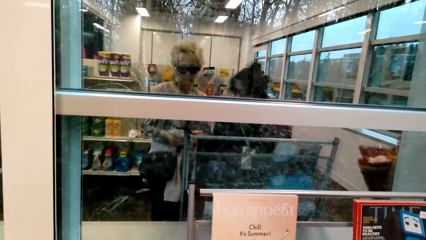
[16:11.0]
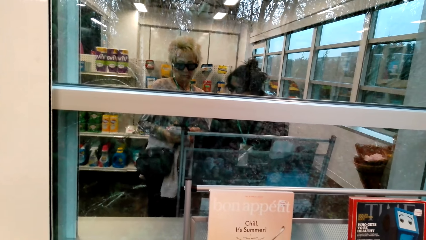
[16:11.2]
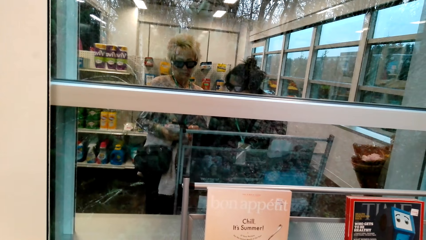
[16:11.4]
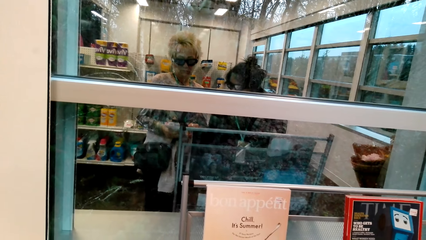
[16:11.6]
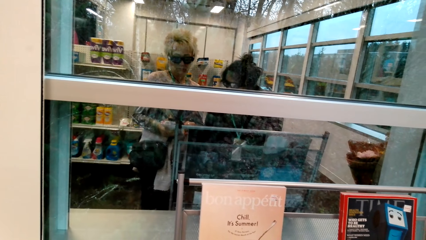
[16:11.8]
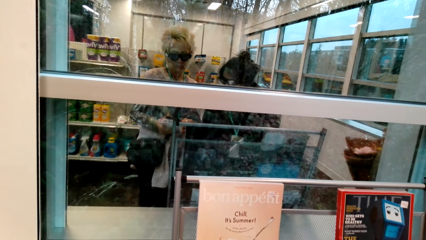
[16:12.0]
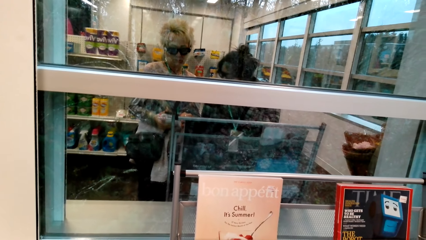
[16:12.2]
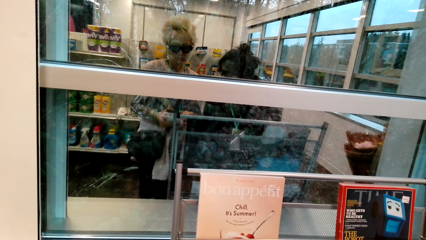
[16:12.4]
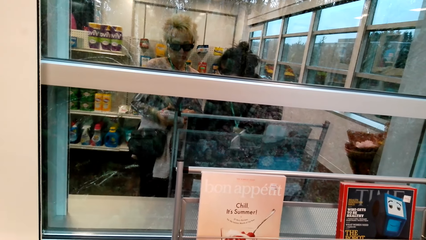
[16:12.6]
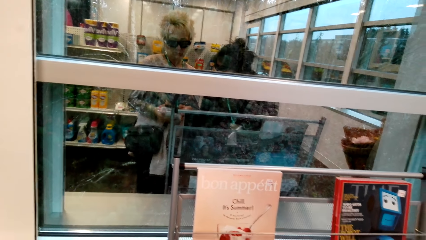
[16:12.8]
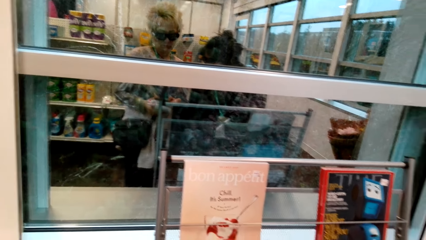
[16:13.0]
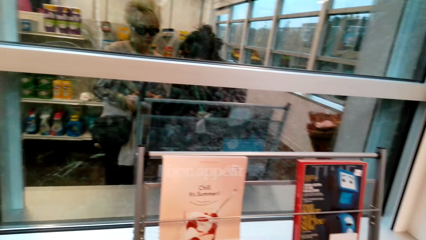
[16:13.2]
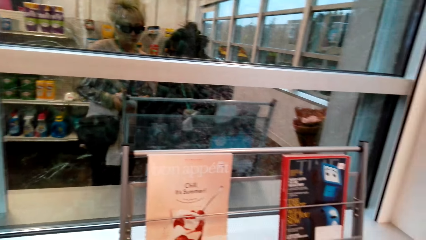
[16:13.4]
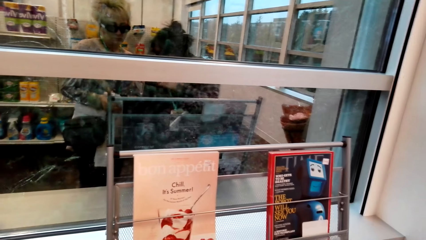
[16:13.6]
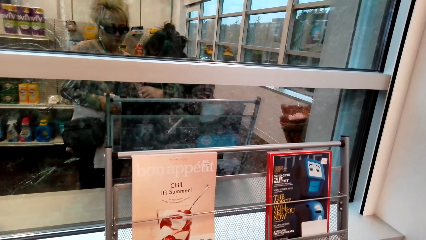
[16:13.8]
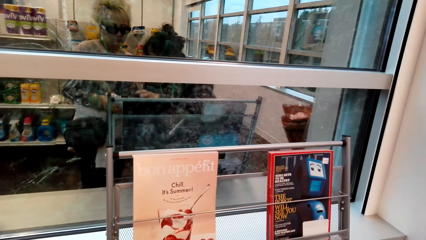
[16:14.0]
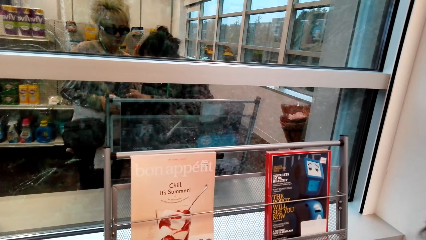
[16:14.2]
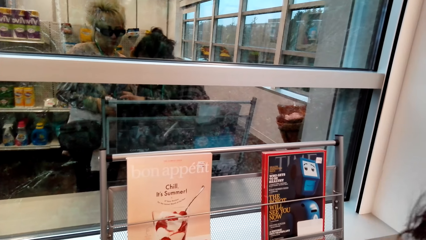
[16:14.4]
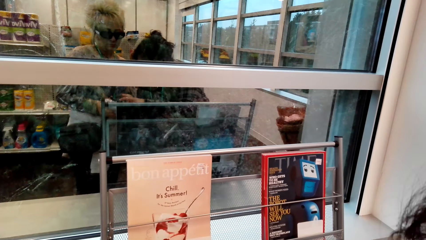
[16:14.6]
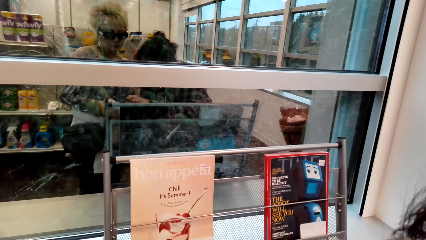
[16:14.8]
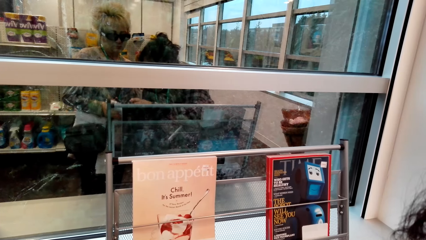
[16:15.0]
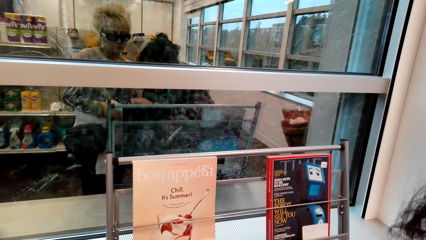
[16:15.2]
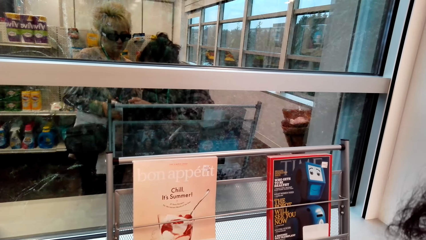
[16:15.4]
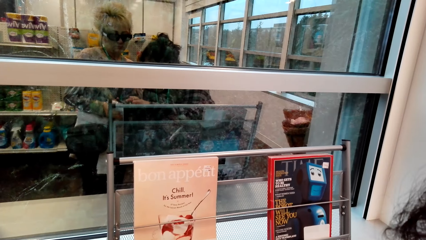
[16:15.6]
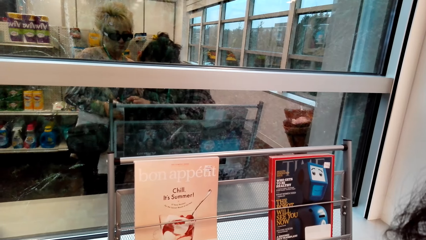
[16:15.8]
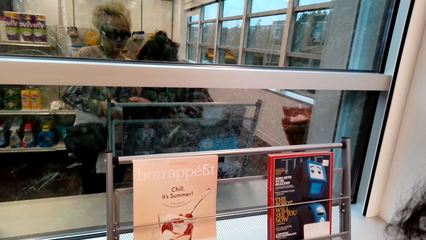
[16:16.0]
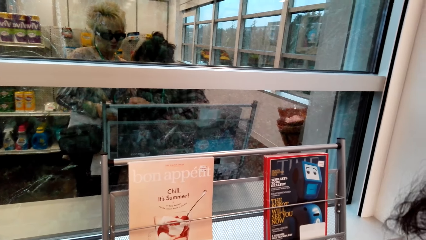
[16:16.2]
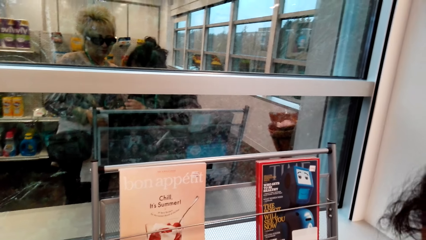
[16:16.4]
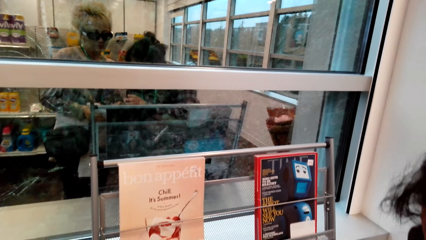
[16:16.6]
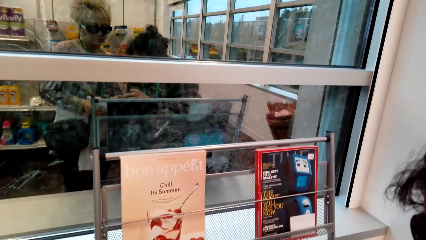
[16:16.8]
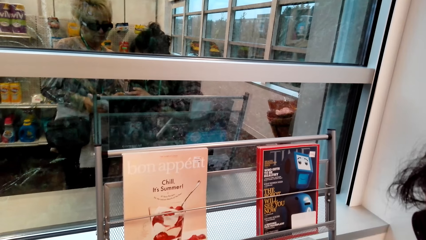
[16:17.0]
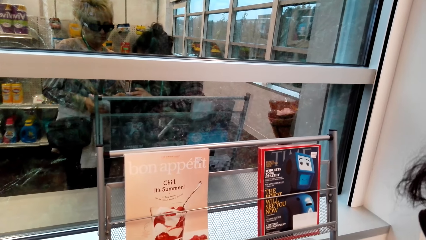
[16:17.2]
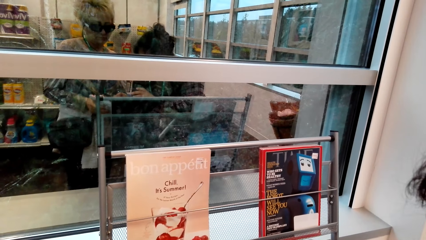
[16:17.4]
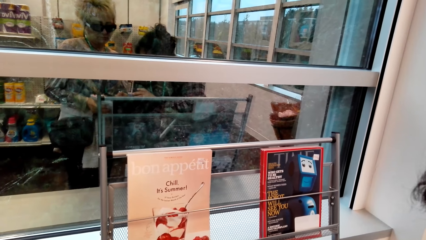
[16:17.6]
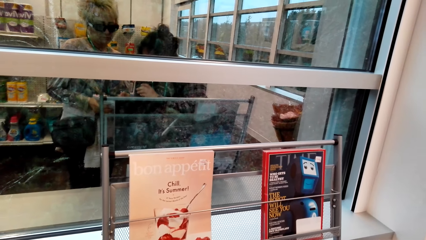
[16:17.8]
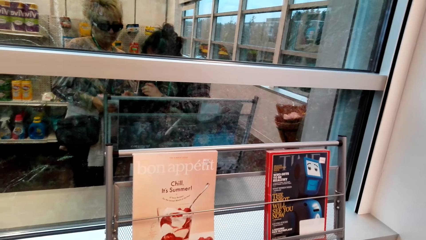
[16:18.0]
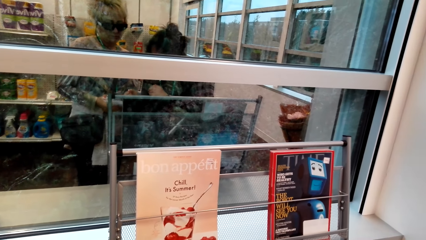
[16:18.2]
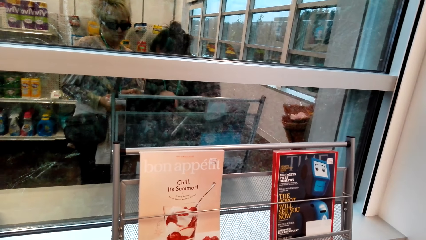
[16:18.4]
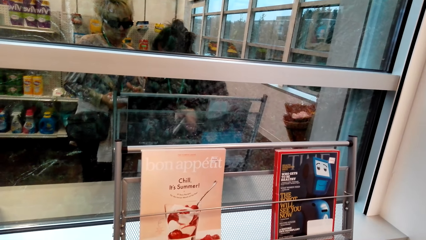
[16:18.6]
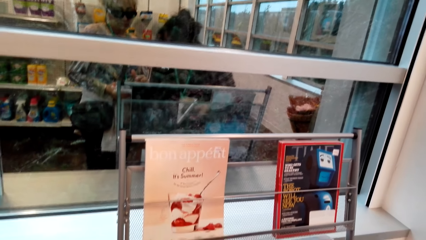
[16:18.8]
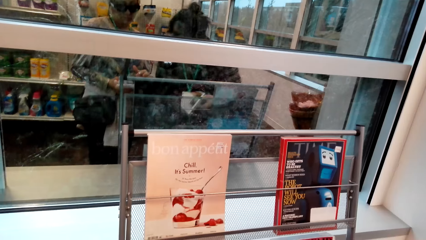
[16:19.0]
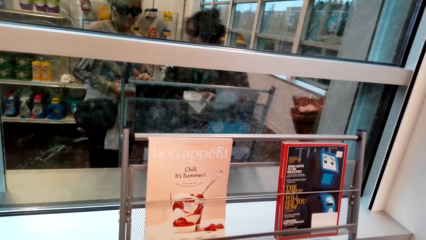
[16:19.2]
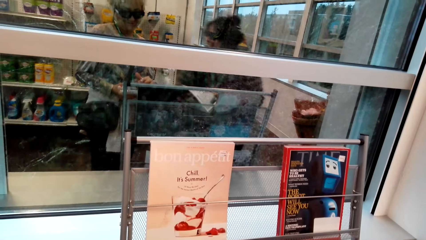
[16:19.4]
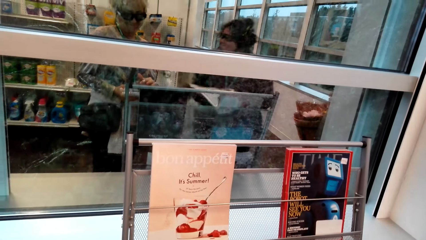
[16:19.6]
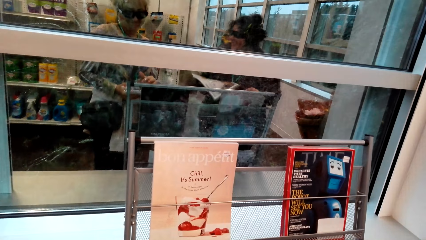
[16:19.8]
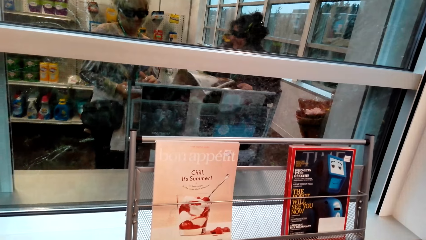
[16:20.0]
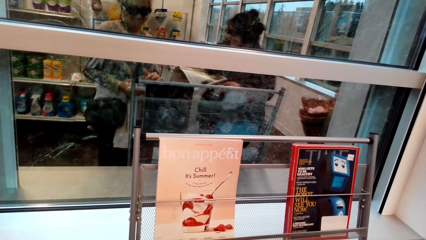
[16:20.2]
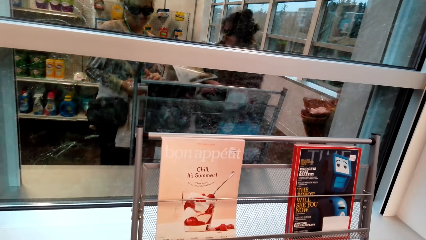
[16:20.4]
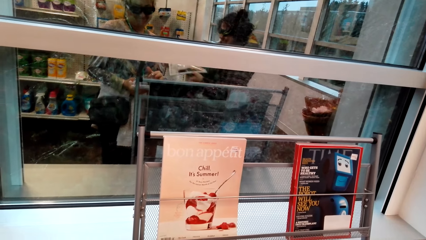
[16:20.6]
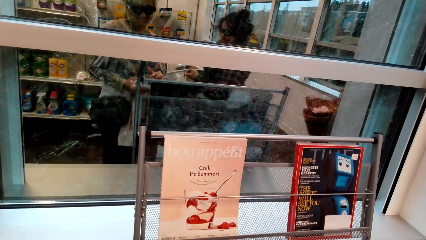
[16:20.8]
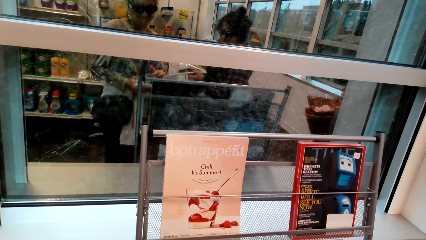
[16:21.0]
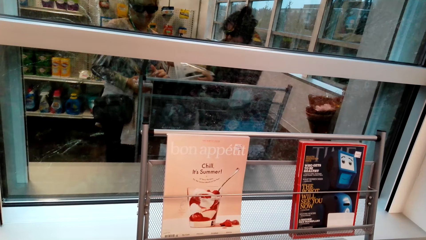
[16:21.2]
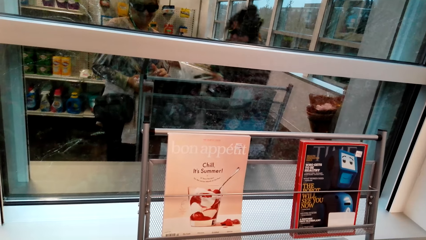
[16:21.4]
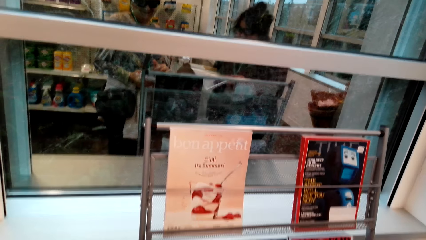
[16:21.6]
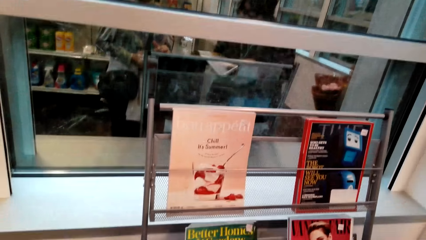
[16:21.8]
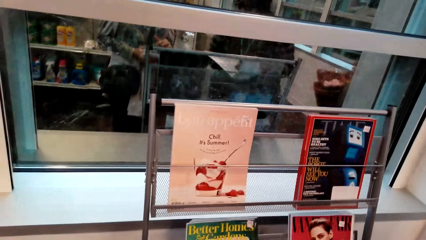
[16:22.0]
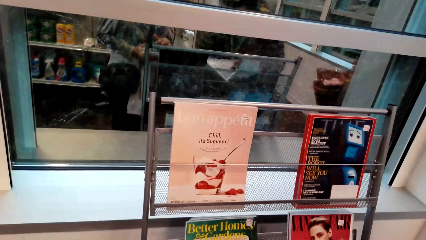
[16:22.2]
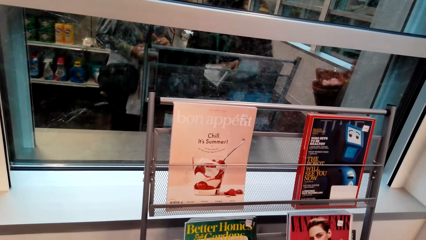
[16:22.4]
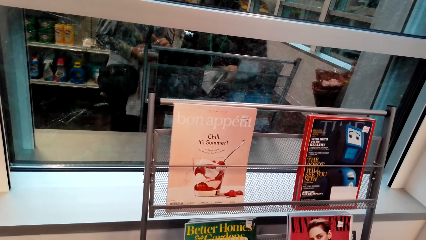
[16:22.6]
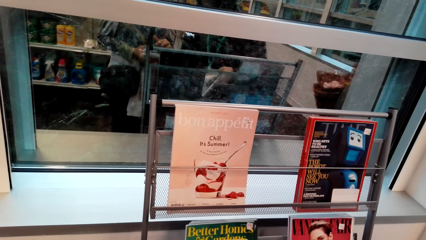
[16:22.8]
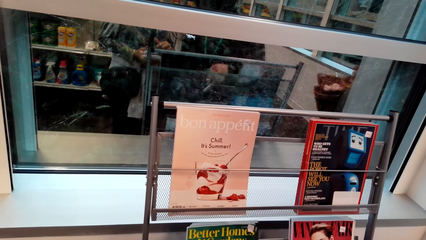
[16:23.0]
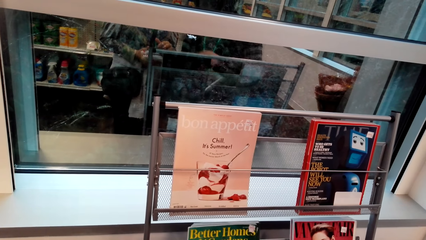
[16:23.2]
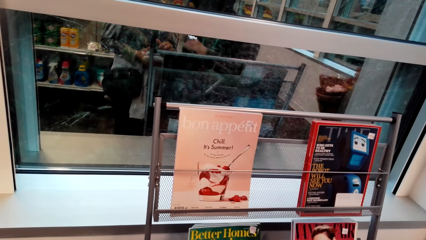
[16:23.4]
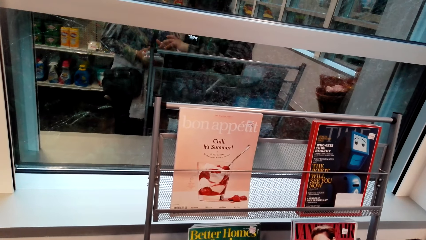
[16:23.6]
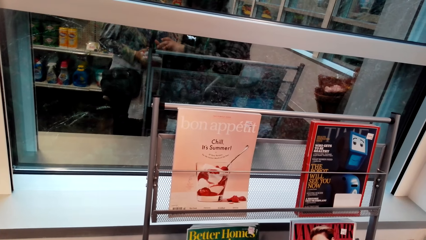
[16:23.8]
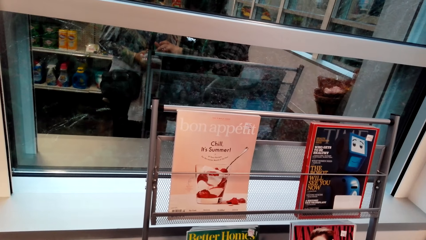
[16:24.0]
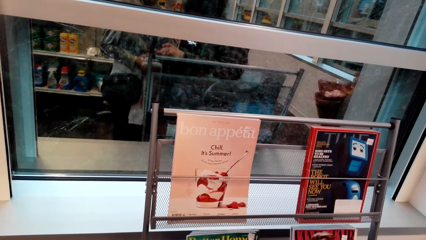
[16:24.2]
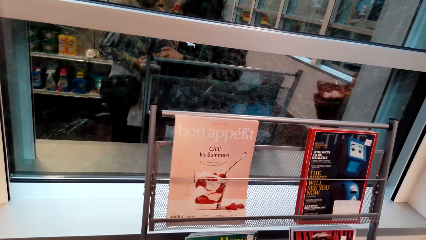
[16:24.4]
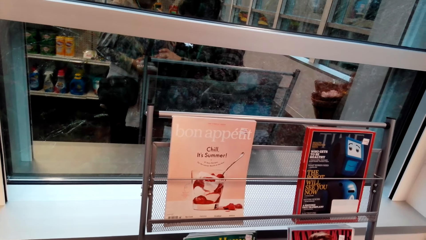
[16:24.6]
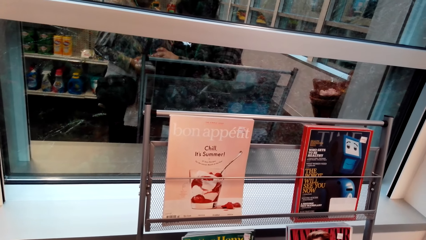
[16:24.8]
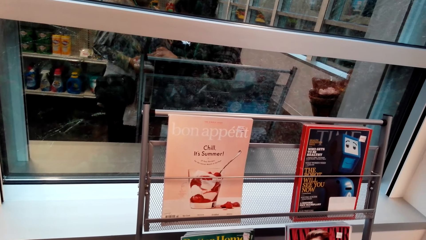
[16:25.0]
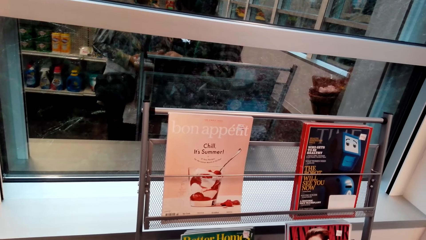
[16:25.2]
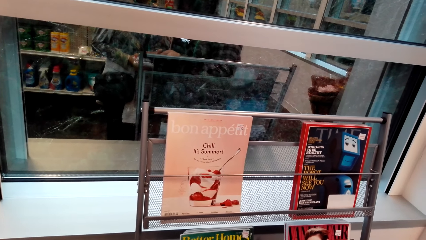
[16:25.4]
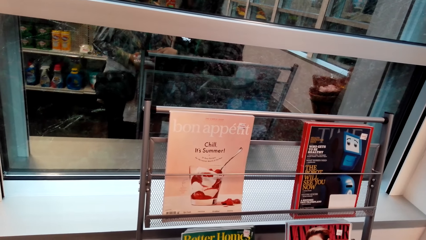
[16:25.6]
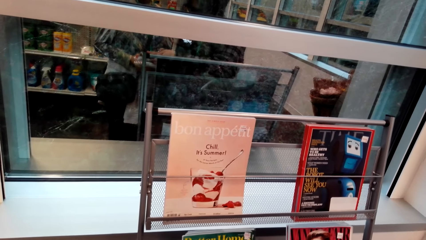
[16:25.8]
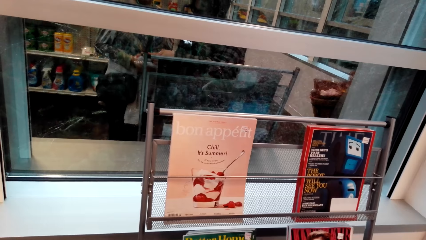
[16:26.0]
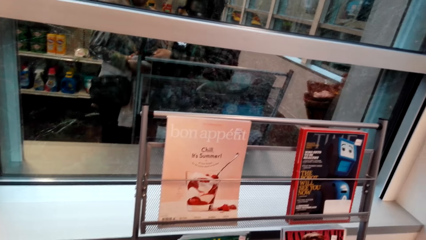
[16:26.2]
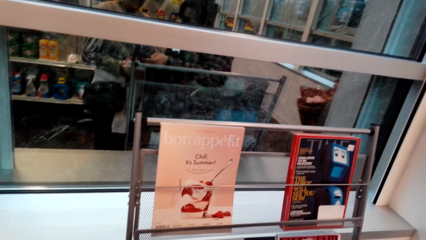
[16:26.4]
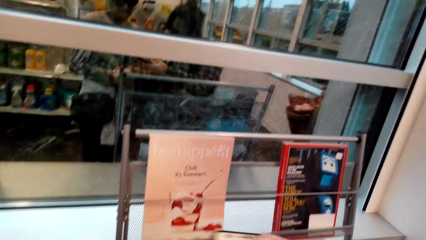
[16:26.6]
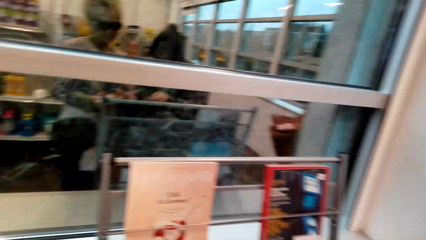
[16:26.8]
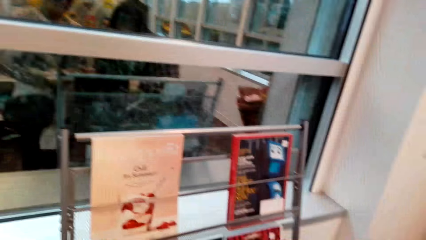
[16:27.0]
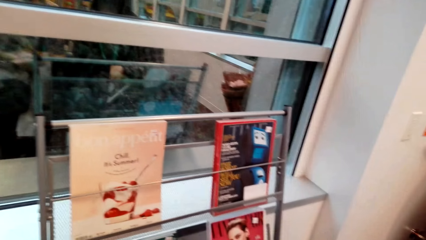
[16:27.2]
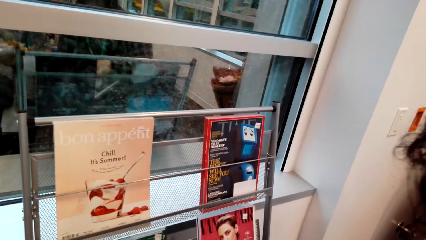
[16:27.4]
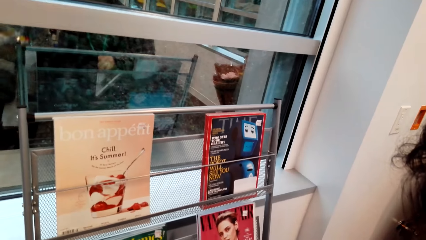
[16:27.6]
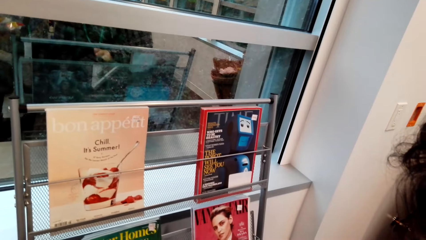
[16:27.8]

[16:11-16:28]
The camera wearer uses her phone in front of the glass wall with a lady. The lady carries the book around the camera wearer, uses the phone on the camera wearer's hands and takes the phone from the camera wearer. The lady uses the phone in front of the glass wall.
